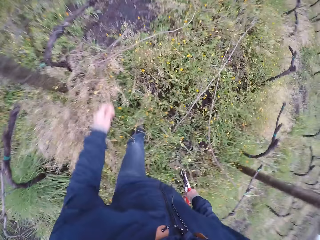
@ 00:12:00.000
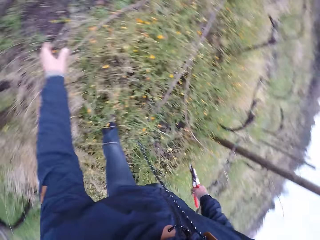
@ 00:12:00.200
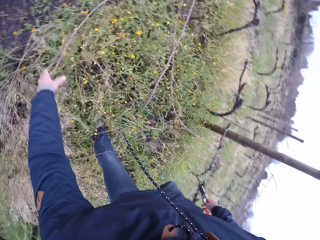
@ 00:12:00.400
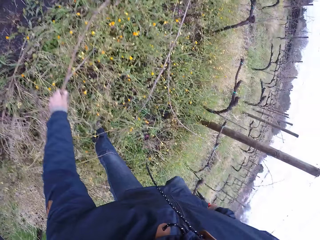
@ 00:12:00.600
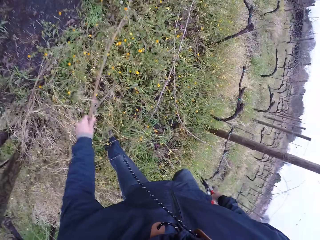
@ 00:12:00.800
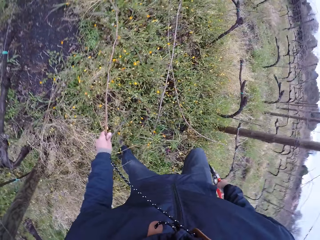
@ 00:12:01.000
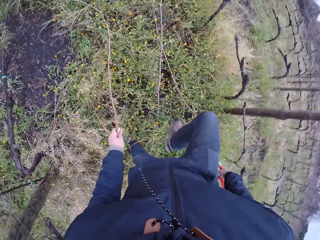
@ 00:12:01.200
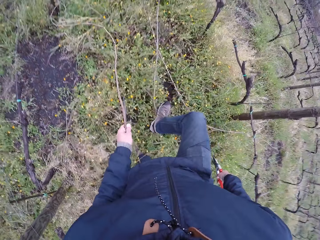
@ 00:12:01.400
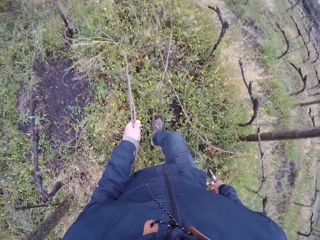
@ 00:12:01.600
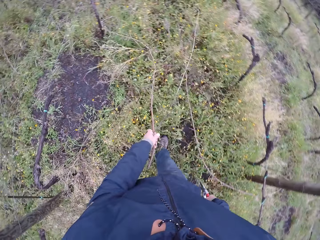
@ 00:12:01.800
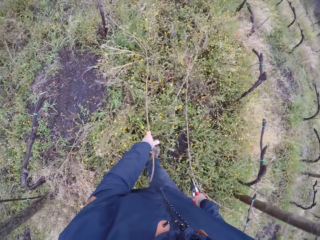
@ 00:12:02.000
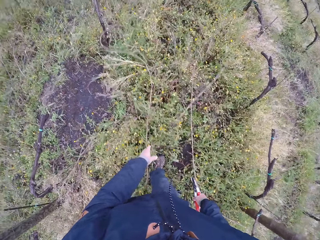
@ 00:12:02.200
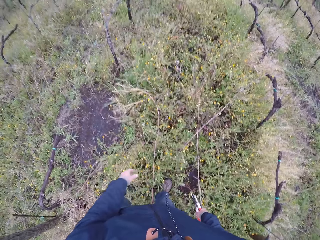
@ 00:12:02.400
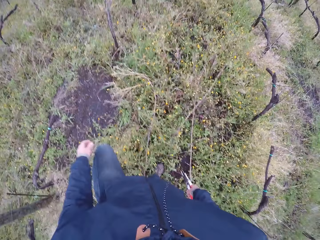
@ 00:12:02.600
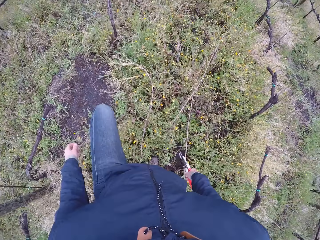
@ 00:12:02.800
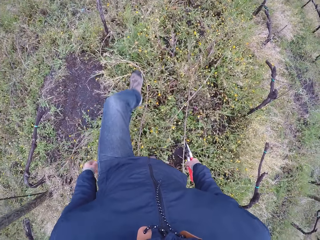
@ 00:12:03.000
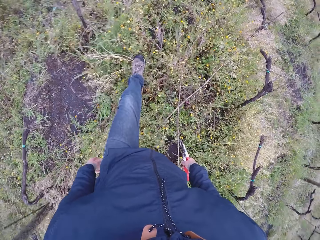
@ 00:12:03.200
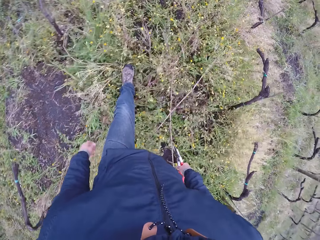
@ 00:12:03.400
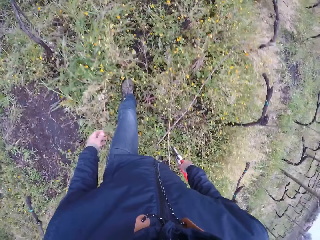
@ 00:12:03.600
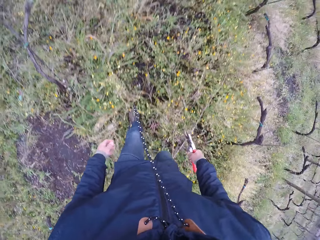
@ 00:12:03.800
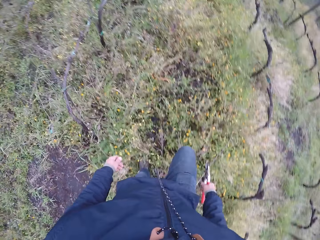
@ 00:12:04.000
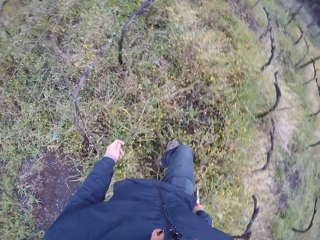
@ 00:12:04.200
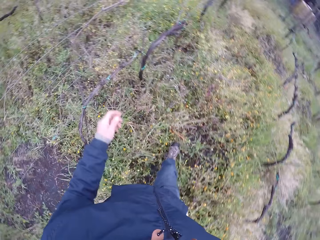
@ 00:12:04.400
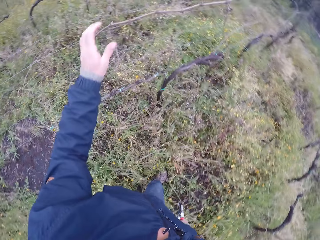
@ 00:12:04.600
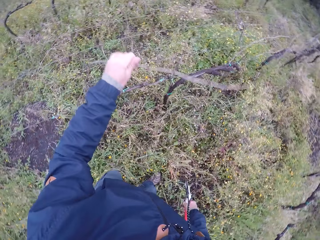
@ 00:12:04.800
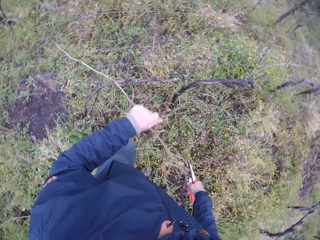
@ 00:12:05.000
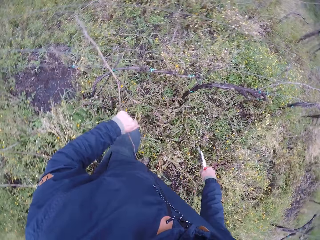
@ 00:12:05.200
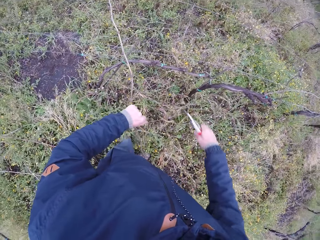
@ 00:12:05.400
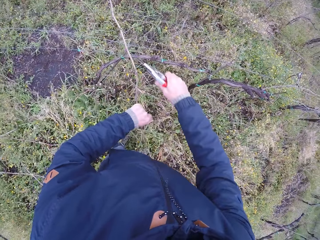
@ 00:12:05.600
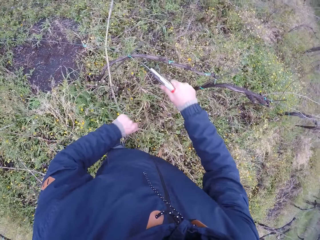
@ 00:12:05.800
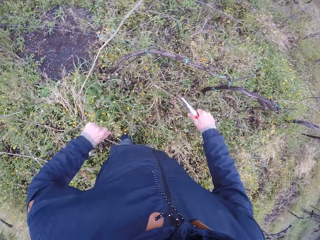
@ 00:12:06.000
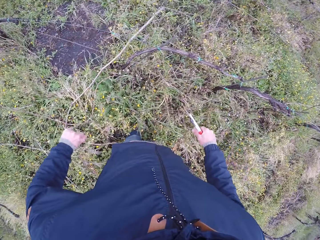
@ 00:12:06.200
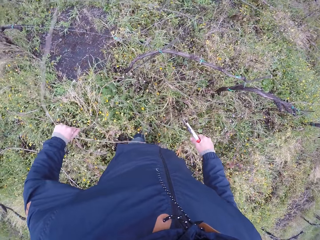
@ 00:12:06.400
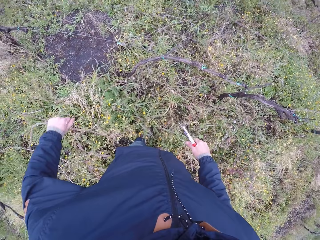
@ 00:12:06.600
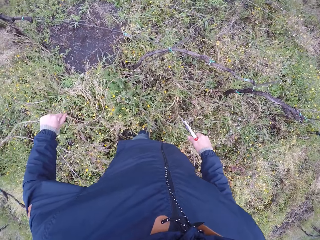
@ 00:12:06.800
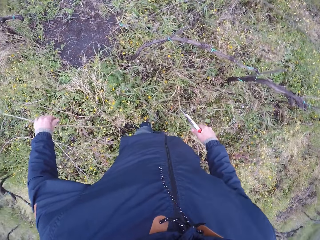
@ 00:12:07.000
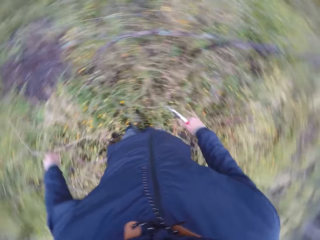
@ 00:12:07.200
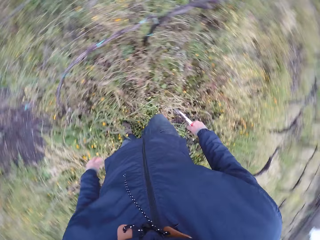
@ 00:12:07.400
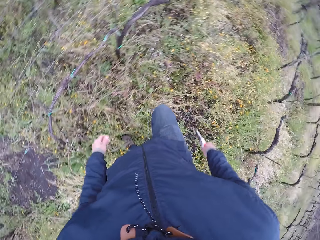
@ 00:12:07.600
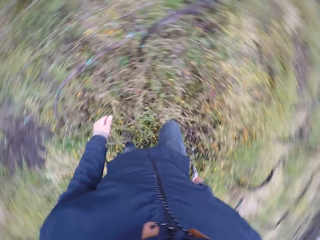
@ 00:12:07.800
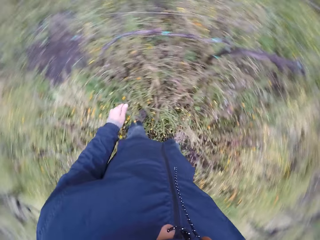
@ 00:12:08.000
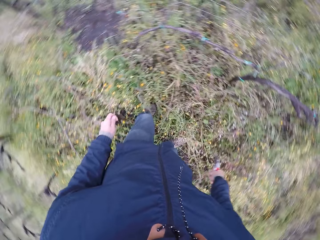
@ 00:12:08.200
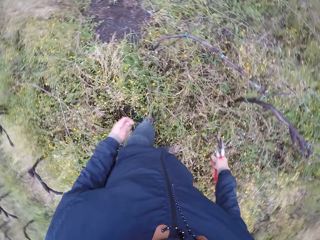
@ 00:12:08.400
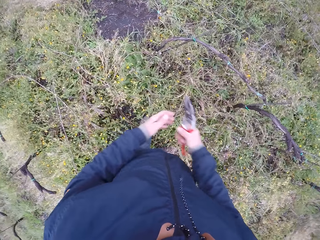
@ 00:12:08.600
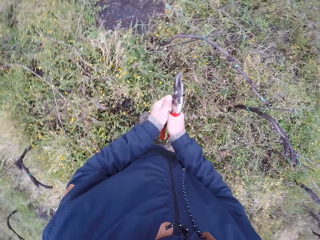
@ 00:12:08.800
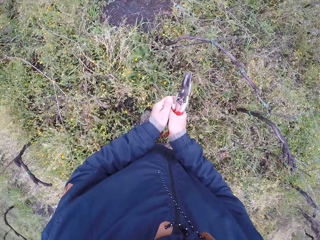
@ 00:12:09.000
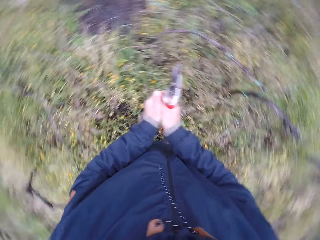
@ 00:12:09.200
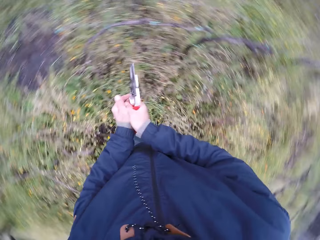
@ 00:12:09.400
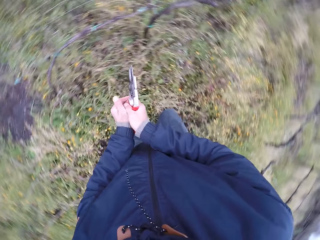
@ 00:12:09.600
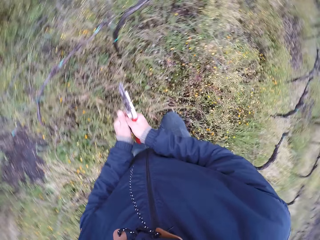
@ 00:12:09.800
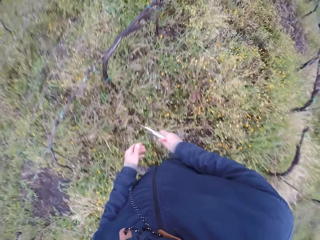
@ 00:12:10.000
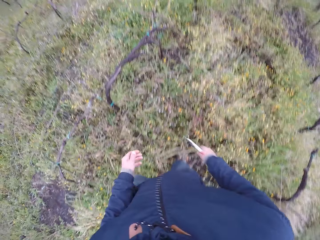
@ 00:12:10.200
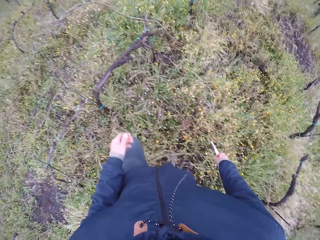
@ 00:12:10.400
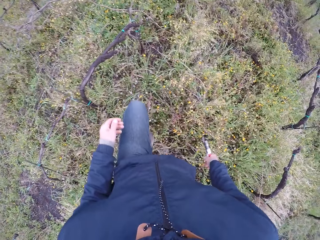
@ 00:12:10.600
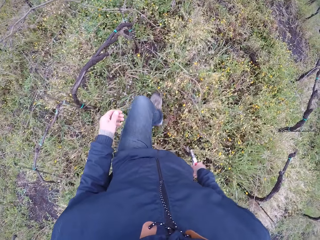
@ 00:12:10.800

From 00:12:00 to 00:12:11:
The camera wearer pulls a twig or stick with his left hand. He holds the stick with the left hand. He drops the twig in his left hand. He pulls a piece of the stick from the mesh wire with the left hand. He clips the twig from the wire mesh with the pruner in his right hand. He drops the twig in his left hand on the ground. He looks around and puts both left and right hands together.

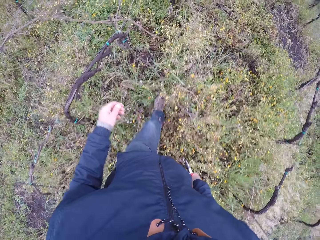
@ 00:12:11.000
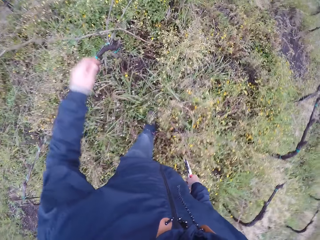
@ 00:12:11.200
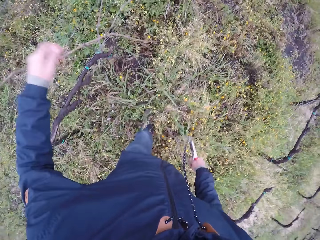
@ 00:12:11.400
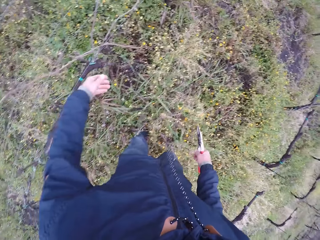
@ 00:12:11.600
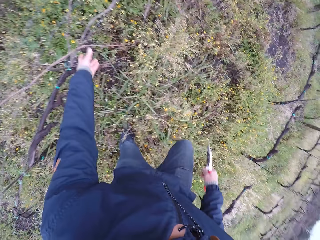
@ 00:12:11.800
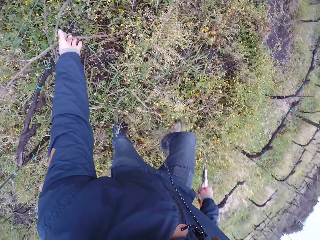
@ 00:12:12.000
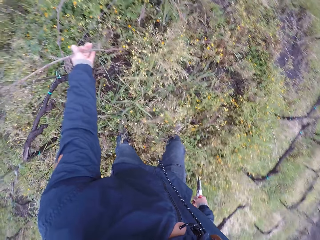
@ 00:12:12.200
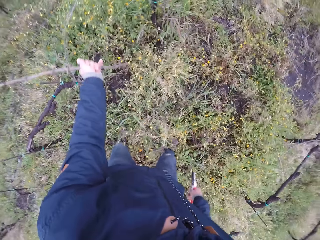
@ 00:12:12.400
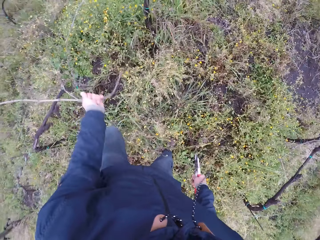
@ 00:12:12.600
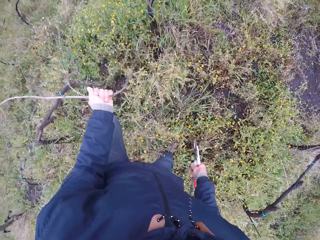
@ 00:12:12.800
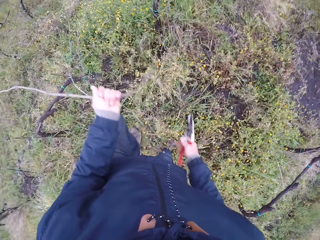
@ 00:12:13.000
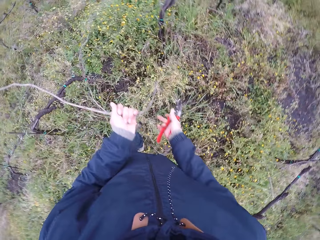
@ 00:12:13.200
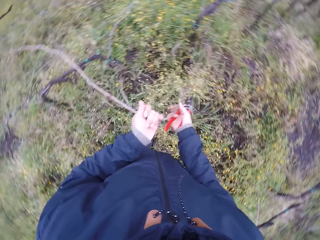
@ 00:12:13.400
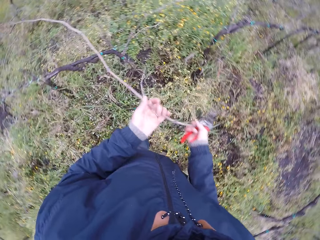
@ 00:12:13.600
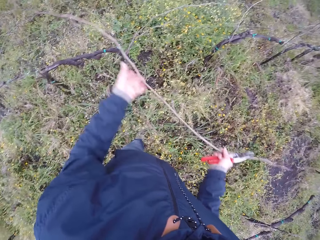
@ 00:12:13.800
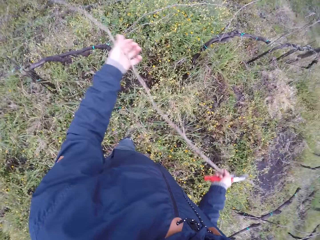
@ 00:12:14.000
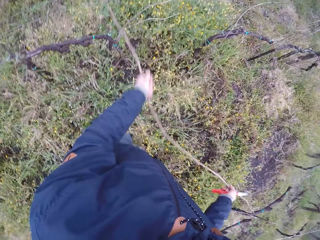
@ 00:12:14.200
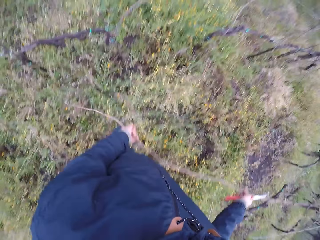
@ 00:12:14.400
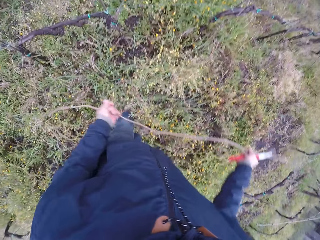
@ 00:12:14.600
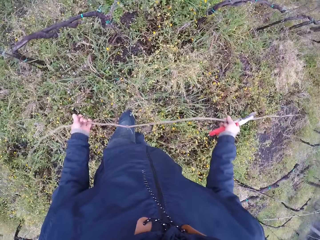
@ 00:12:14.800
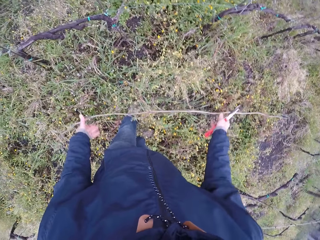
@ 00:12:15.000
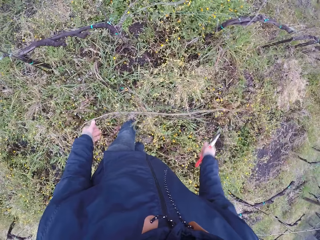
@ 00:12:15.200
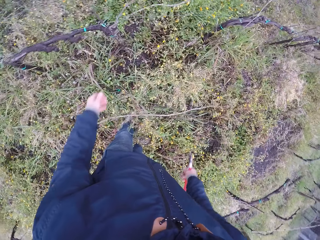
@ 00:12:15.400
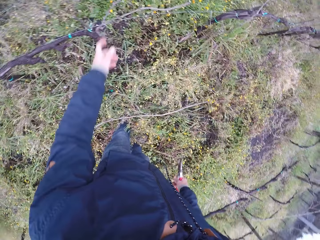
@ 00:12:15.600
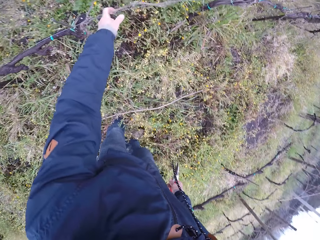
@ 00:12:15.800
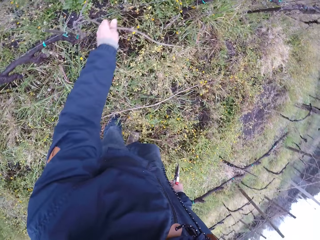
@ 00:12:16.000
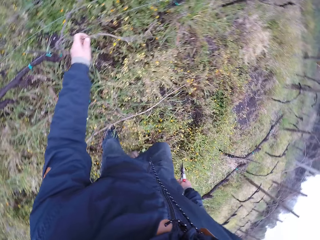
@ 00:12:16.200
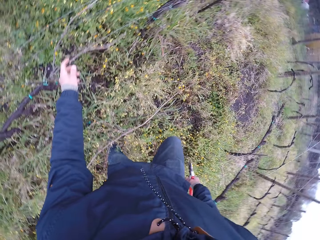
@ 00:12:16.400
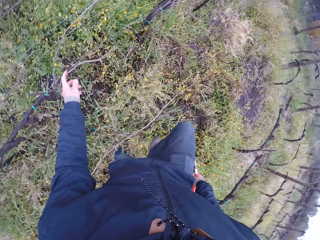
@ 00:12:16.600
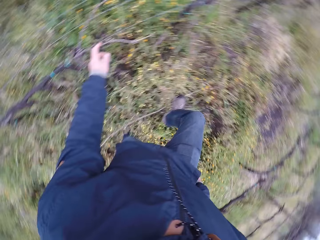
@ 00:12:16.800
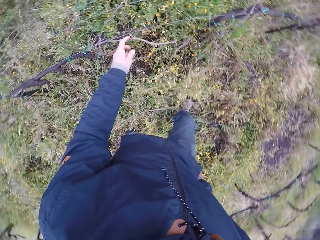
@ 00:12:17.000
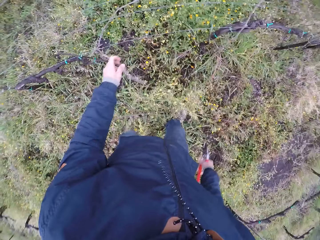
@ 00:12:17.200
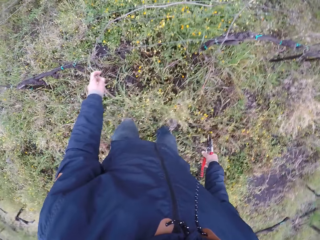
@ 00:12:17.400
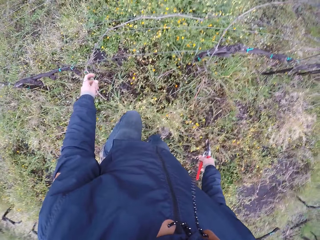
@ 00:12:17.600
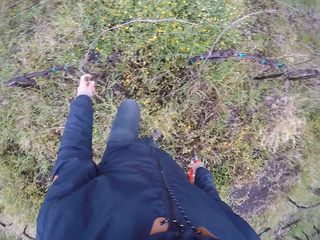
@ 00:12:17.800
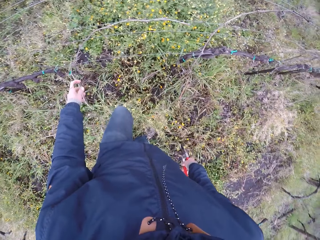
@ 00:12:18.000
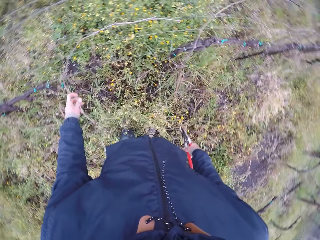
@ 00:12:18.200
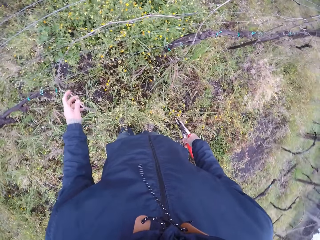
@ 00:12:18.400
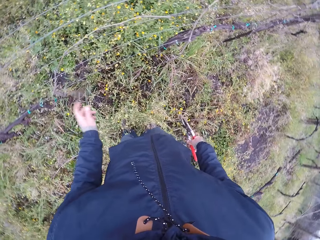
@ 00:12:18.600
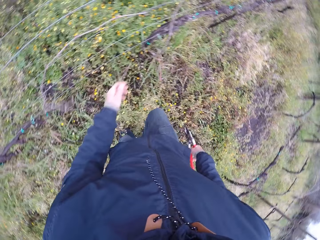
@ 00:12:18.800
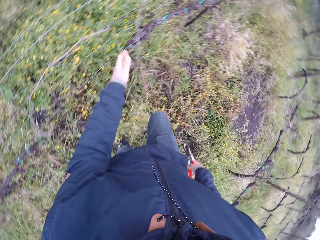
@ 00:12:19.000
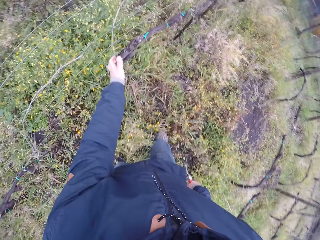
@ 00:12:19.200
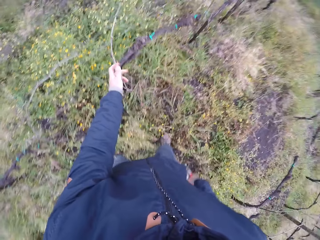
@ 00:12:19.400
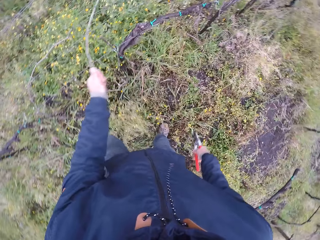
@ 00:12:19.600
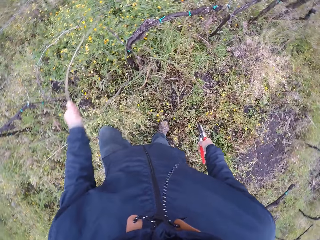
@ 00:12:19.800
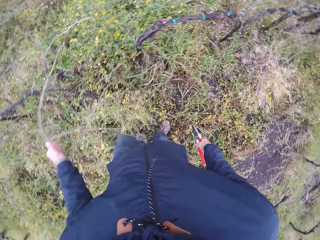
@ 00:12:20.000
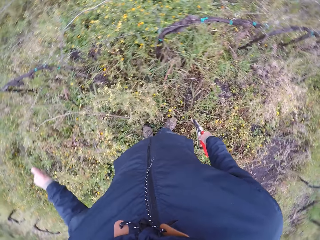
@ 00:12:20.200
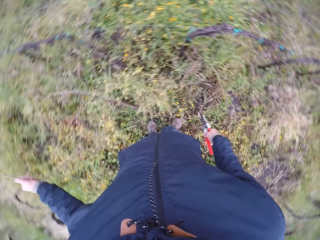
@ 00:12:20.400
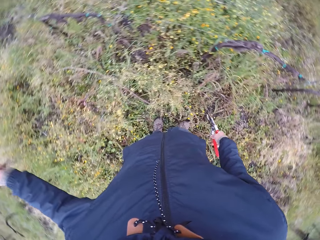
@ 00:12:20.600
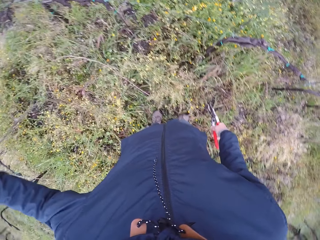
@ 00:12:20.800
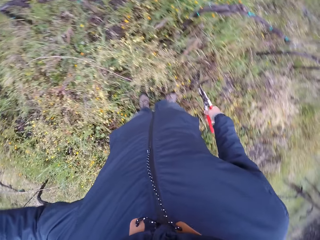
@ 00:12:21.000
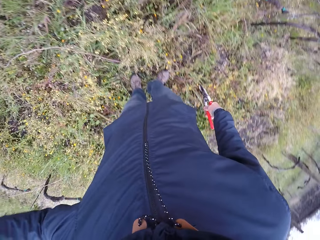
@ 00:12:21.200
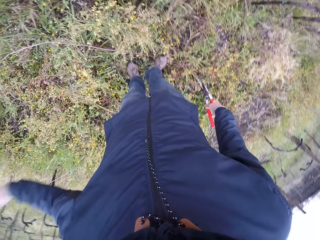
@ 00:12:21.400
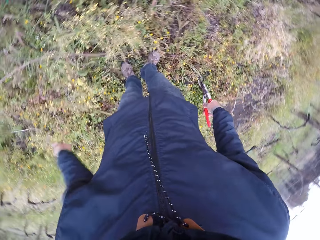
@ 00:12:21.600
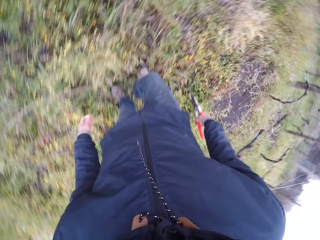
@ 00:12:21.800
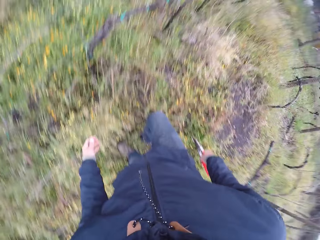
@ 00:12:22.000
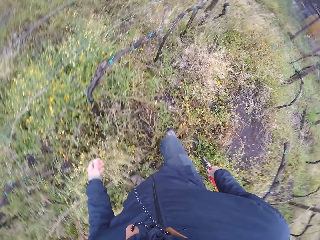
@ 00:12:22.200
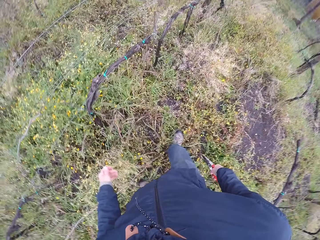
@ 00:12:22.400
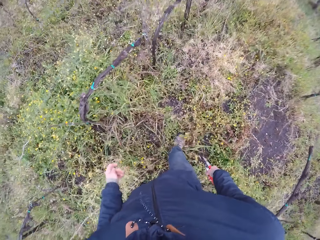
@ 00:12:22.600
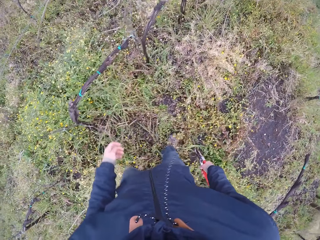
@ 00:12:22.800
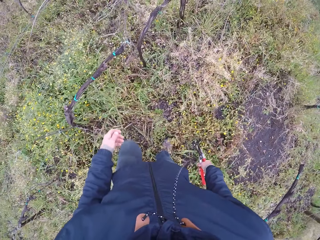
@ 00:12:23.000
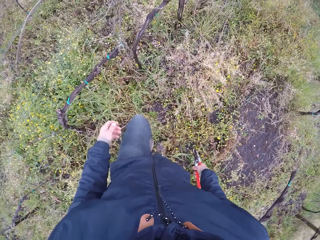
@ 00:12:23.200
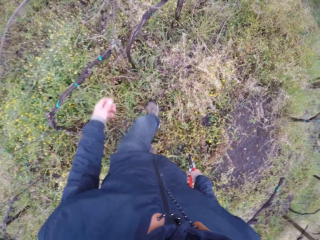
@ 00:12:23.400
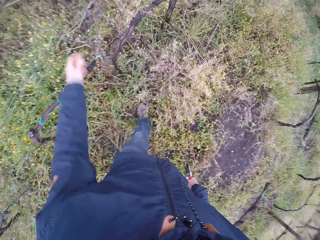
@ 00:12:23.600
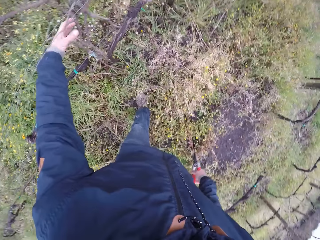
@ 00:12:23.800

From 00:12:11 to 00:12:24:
The camera wearer pulls a piece of the stick from the mesh wire with the left hand. He pulls the twig or stick with his hands. He holds the stick with both hands. He drops the stick on the ground with both hands. He touches a twig with his left hand. He holds the stick with the left hand. He pulls a piece of the stick from the mesh wire with the left hand. He drops a piece of the stick in the left hand on the ground.
